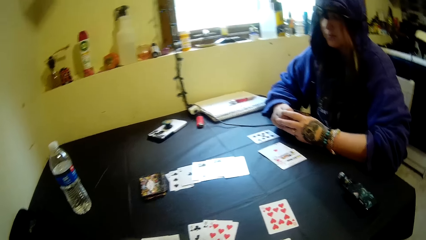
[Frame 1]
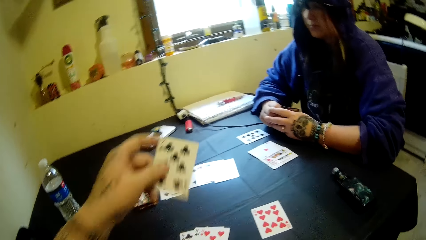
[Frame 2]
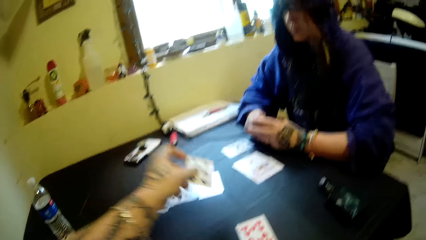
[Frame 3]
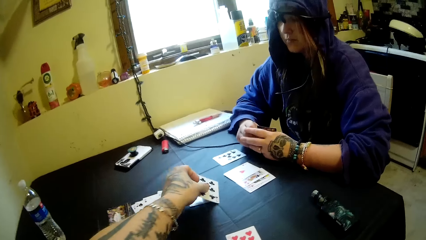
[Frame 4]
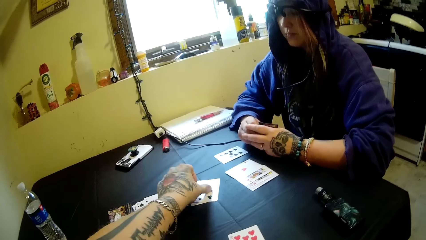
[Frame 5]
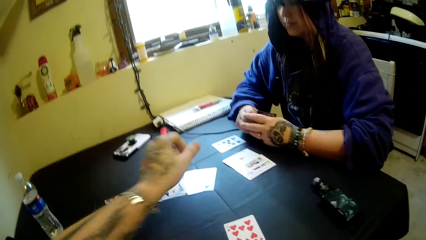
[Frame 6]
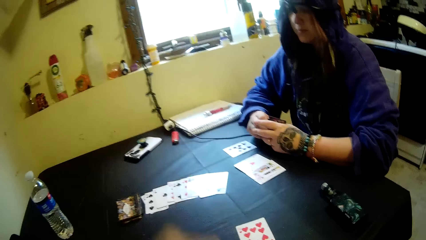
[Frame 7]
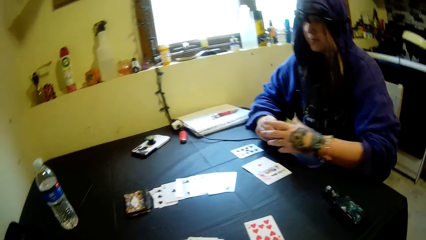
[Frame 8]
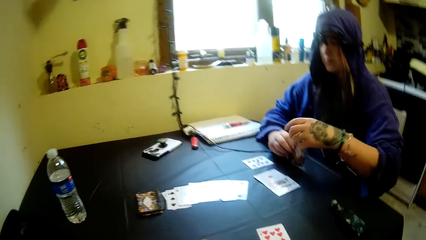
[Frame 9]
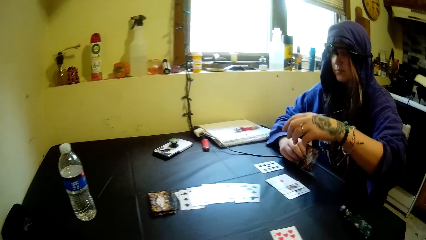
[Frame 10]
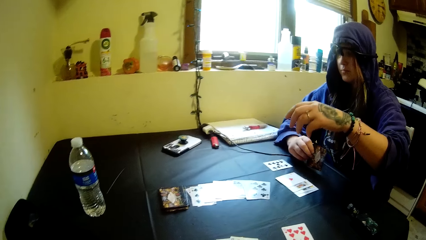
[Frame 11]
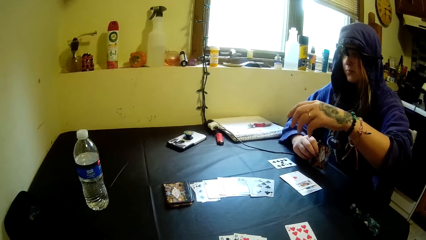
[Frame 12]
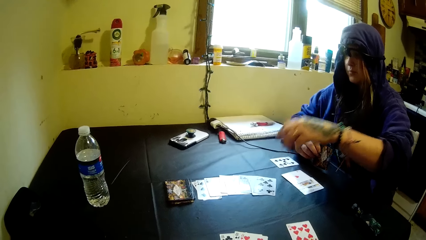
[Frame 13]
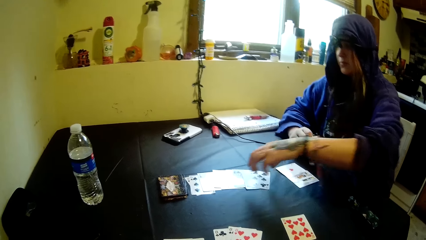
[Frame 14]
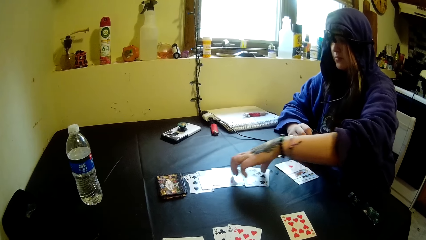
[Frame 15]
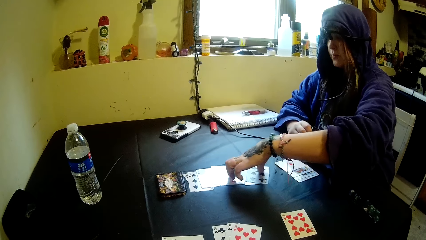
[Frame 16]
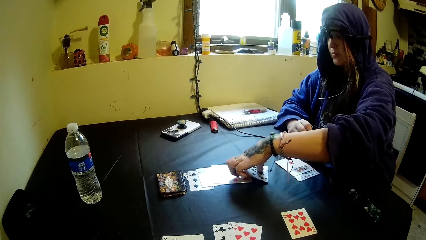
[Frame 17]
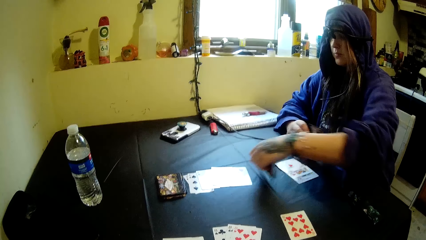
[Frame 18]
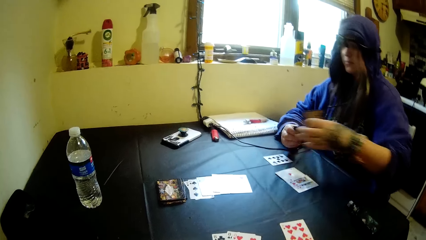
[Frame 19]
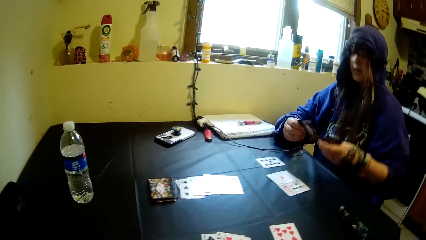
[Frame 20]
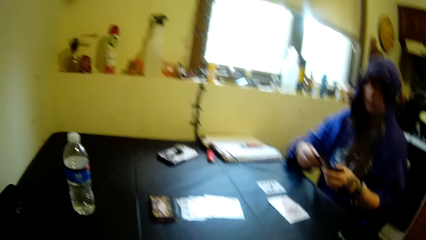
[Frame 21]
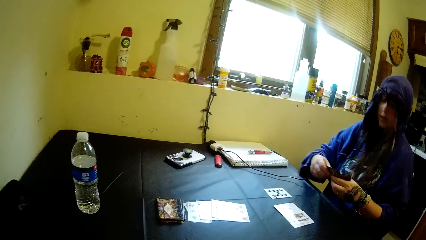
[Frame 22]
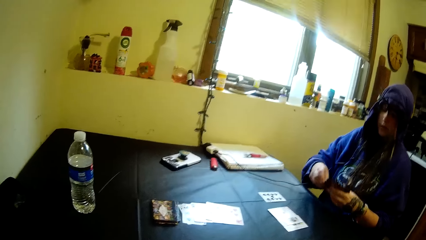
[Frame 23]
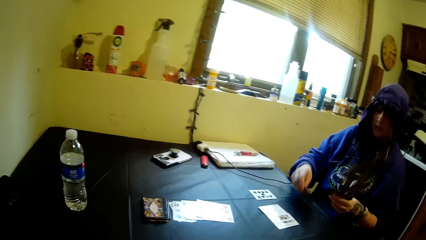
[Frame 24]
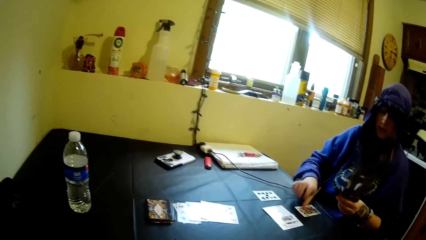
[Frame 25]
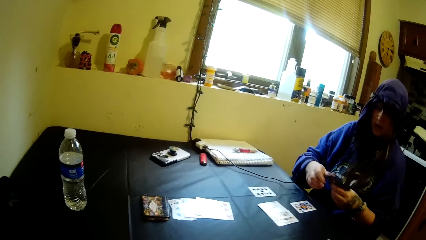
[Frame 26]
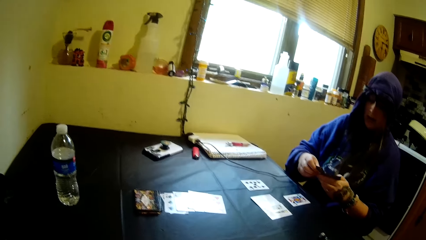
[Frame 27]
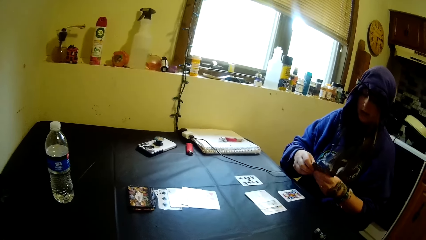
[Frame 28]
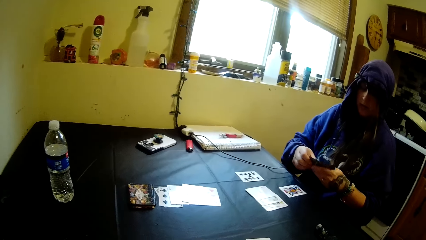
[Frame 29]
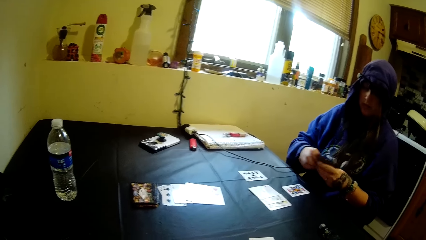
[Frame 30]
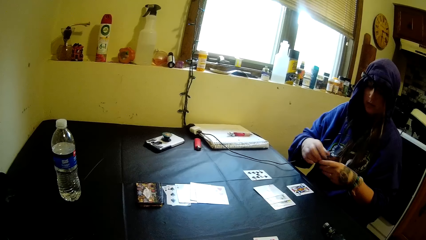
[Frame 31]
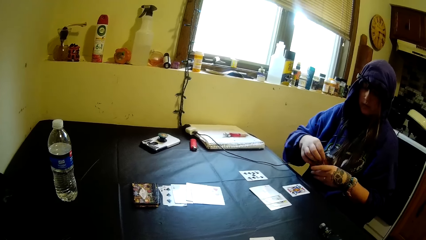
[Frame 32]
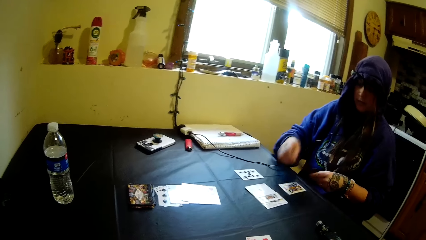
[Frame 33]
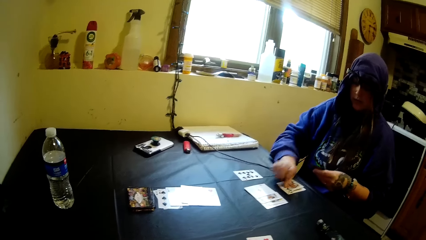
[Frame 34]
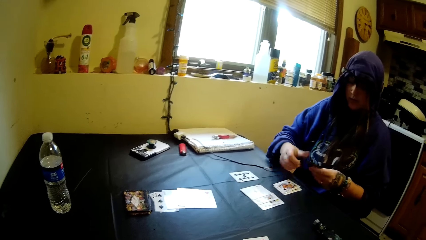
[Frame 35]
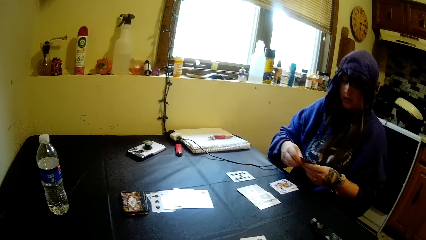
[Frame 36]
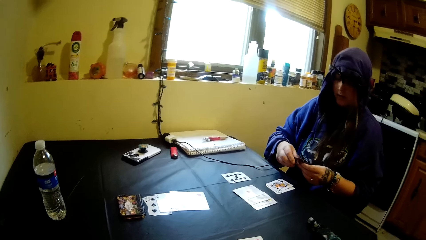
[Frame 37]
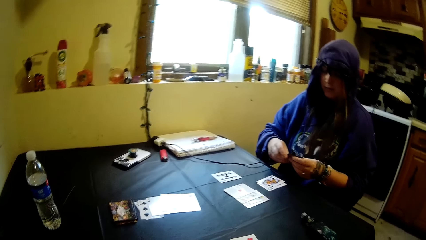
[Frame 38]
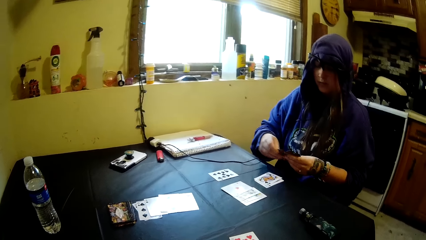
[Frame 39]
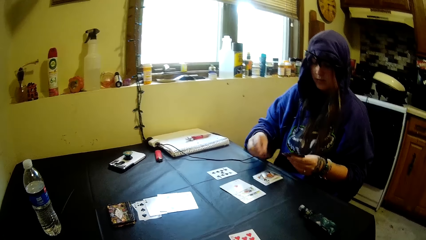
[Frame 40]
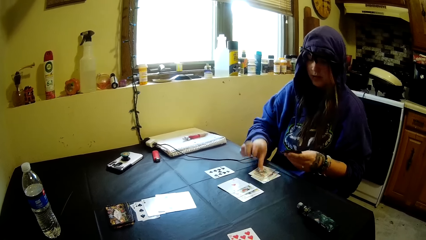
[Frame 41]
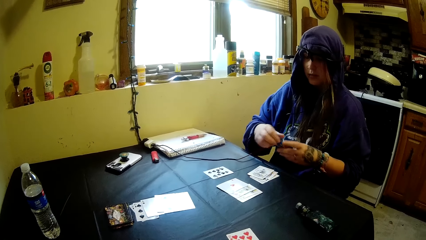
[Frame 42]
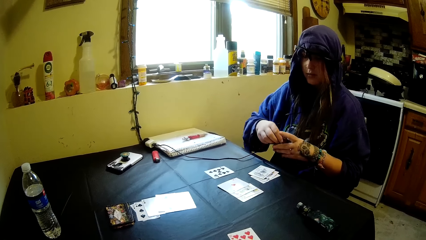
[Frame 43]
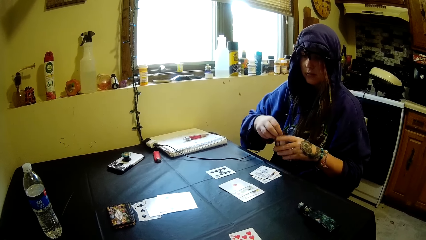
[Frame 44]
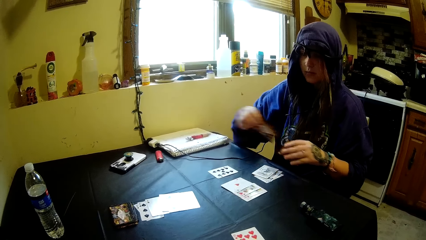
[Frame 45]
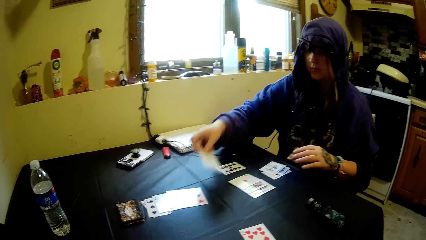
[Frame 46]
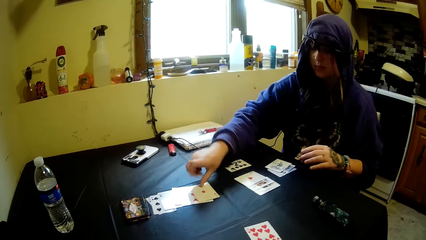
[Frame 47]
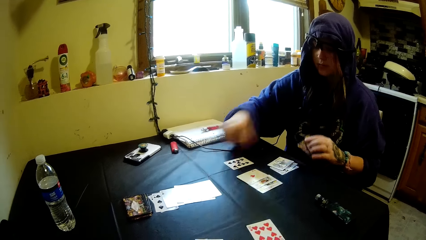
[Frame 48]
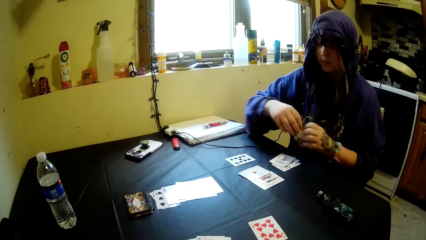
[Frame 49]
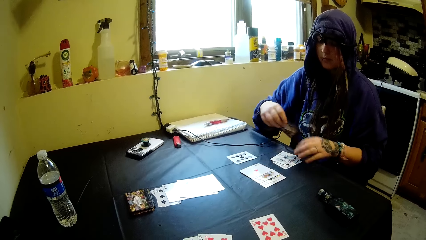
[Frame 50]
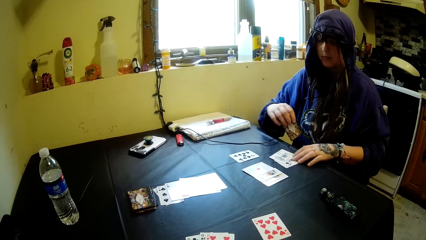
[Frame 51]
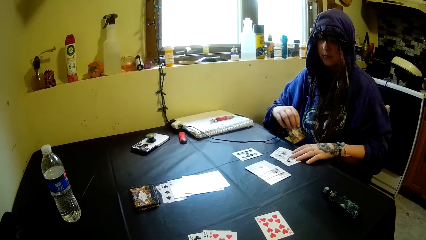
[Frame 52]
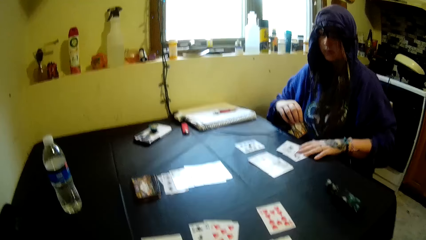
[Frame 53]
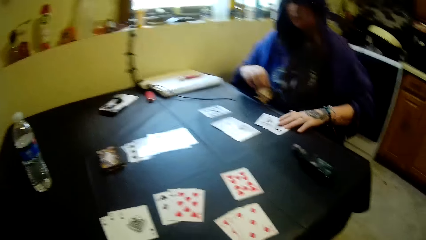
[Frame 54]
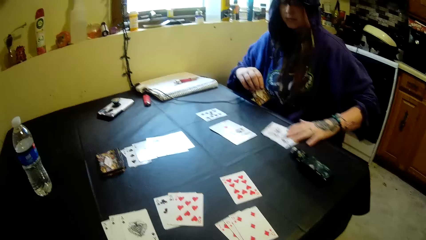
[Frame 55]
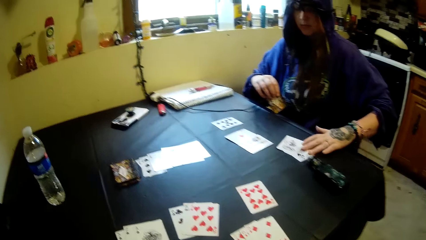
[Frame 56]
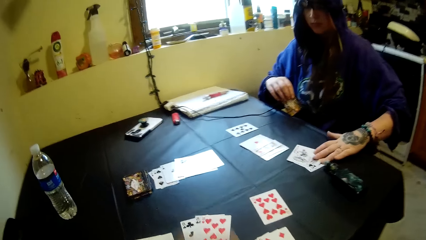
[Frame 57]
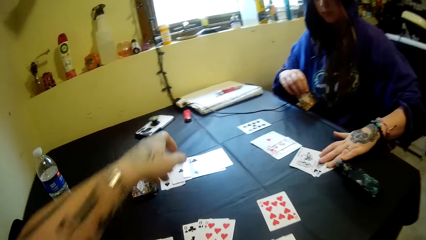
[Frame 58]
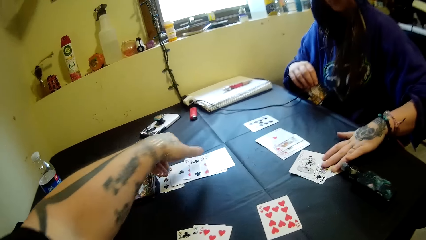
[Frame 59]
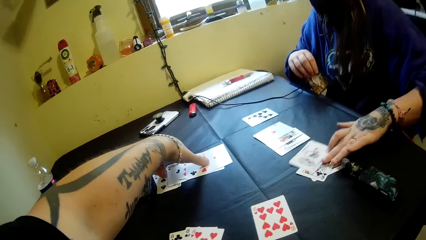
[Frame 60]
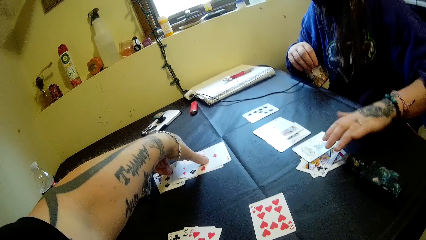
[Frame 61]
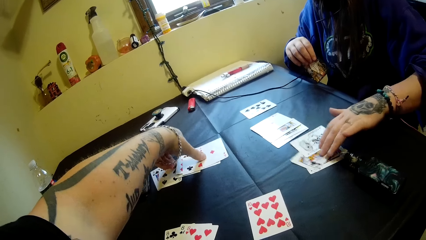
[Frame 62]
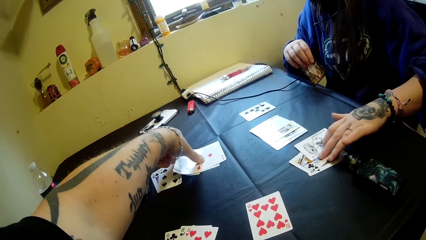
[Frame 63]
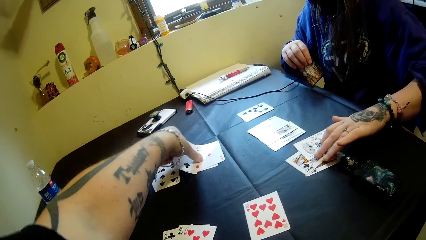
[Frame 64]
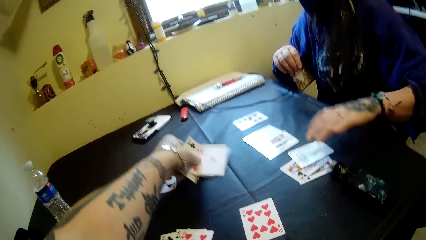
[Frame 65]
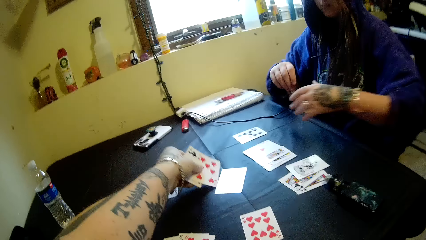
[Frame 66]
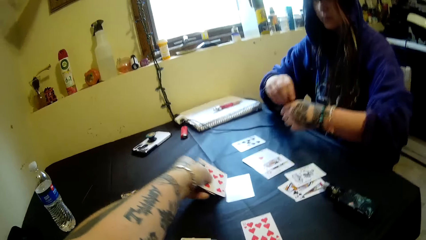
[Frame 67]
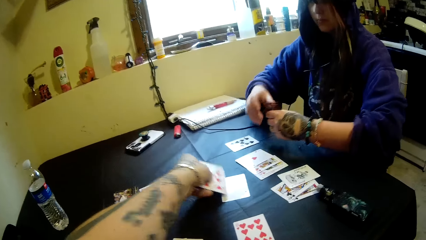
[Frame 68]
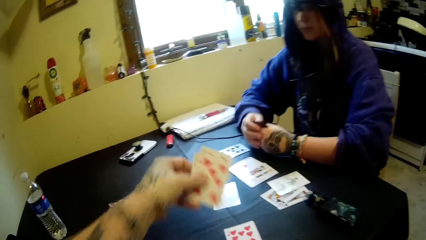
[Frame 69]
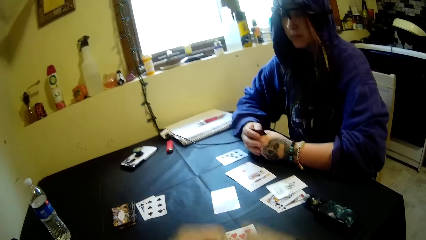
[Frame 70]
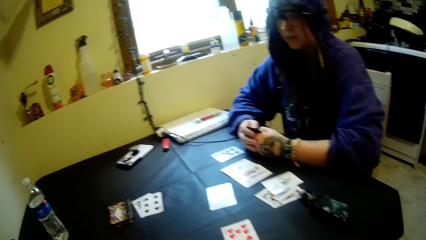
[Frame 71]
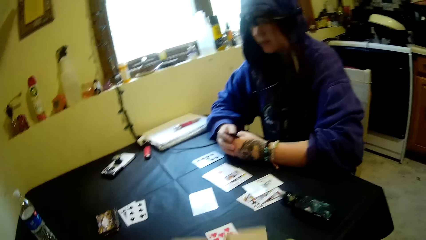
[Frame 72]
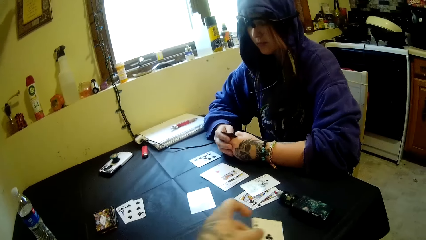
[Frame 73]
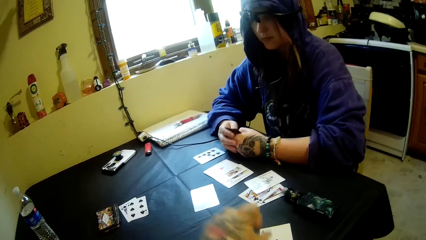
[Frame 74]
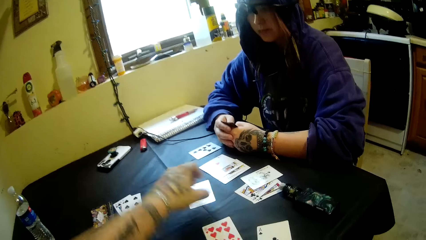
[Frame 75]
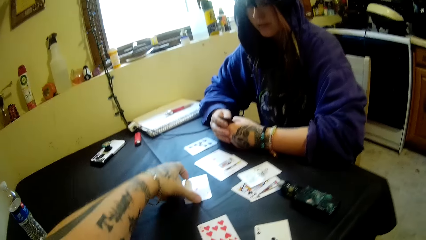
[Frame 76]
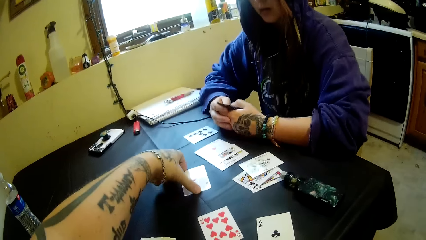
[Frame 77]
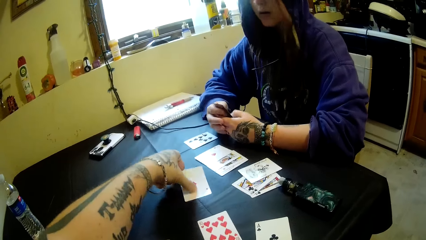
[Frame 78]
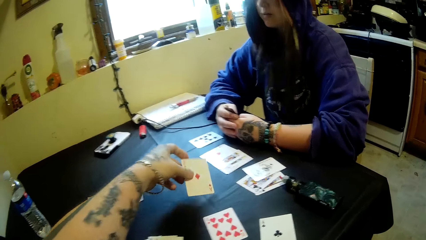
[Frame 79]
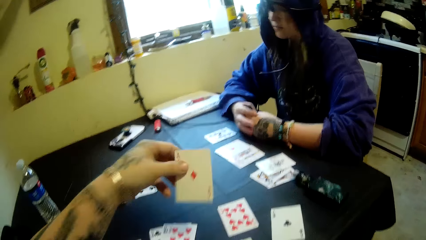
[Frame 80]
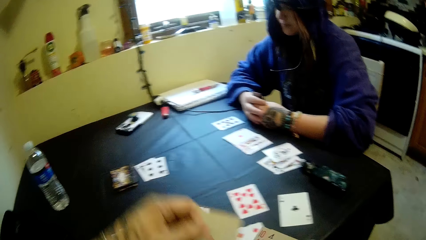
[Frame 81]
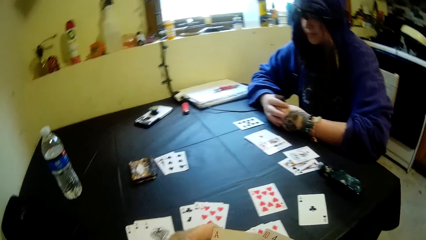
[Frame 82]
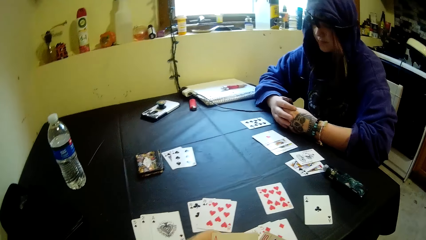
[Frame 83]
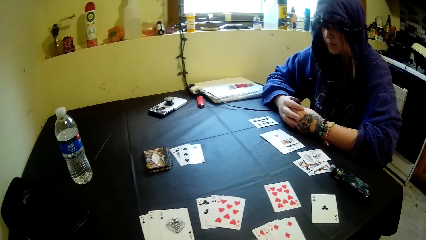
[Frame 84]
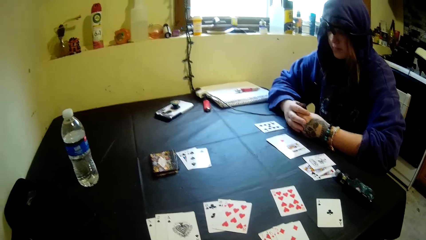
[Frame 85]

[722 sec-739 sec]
The camera wearer puts a card on a table. A woman picks a card on the table. The woman puts a card on the table repeatedly. The woman moves cards on the table. The camera wearer picks cards on the table. They pick a card on the table.
